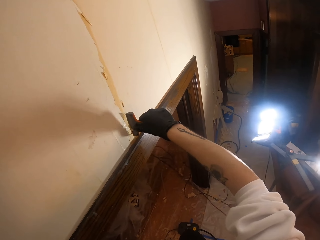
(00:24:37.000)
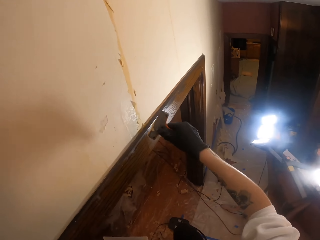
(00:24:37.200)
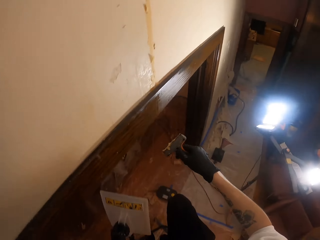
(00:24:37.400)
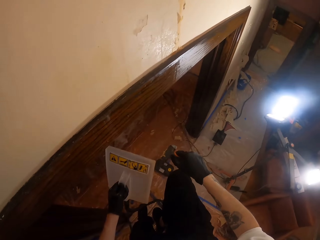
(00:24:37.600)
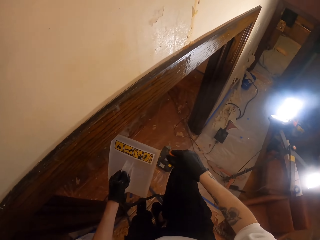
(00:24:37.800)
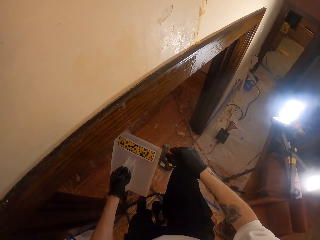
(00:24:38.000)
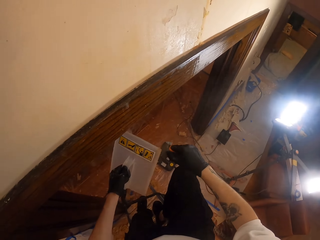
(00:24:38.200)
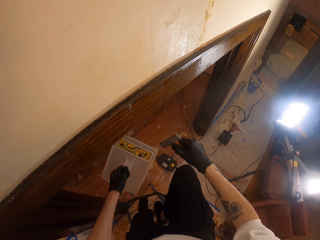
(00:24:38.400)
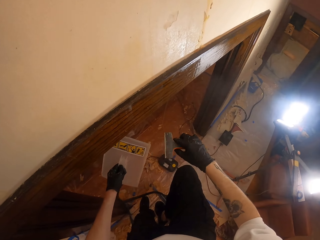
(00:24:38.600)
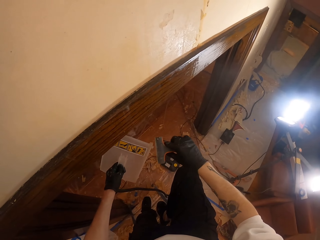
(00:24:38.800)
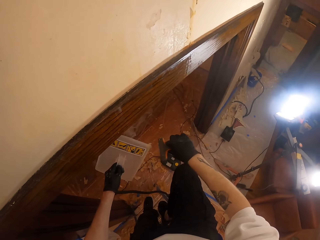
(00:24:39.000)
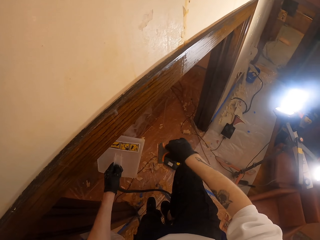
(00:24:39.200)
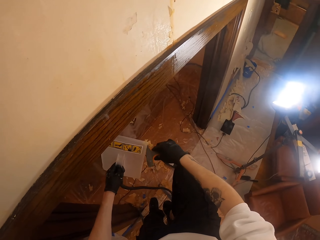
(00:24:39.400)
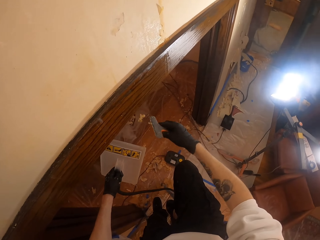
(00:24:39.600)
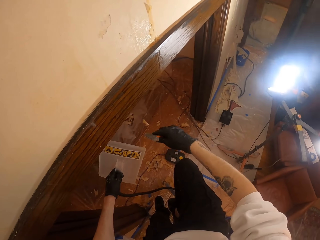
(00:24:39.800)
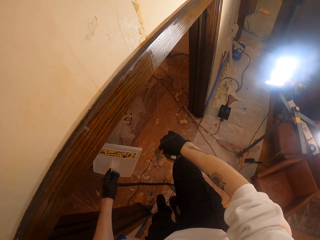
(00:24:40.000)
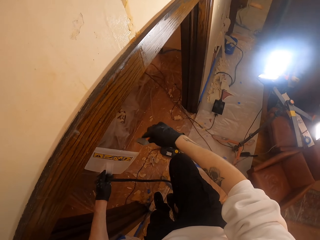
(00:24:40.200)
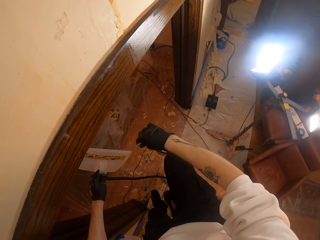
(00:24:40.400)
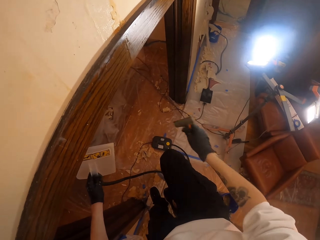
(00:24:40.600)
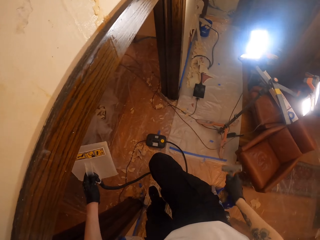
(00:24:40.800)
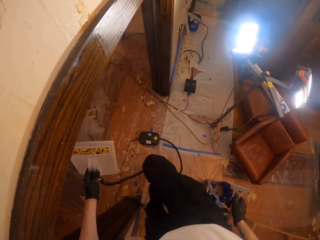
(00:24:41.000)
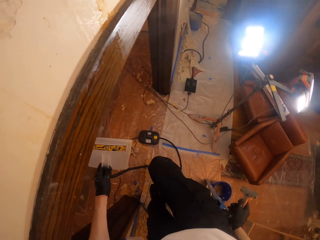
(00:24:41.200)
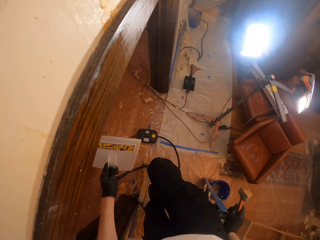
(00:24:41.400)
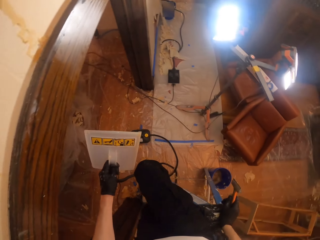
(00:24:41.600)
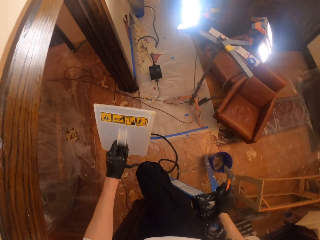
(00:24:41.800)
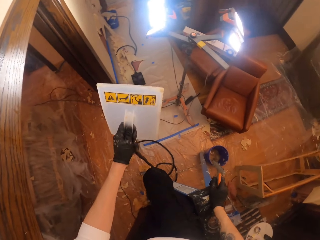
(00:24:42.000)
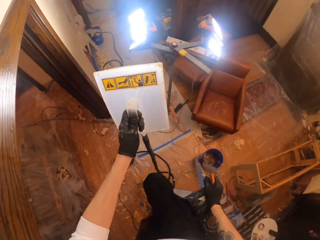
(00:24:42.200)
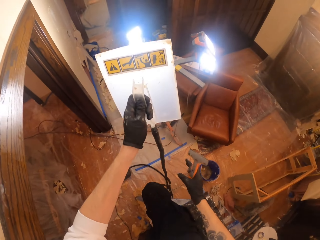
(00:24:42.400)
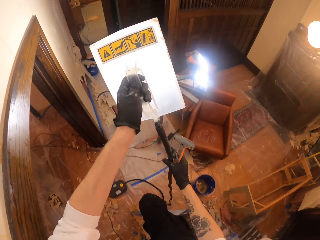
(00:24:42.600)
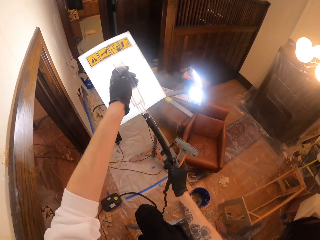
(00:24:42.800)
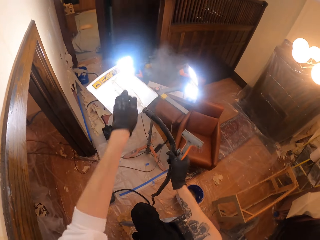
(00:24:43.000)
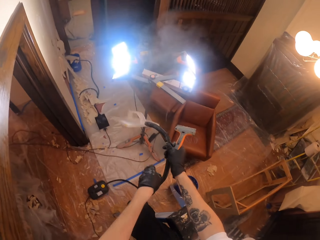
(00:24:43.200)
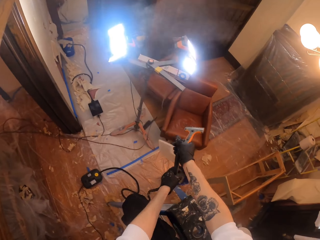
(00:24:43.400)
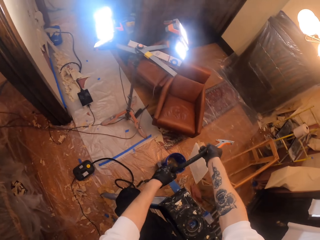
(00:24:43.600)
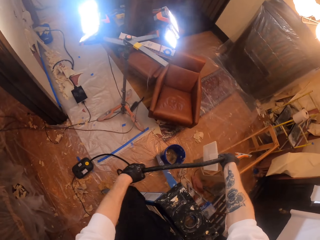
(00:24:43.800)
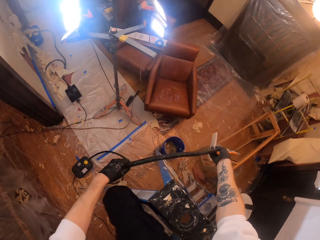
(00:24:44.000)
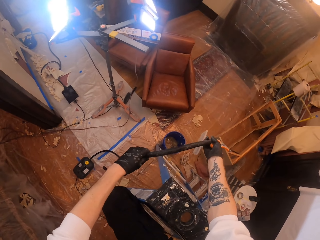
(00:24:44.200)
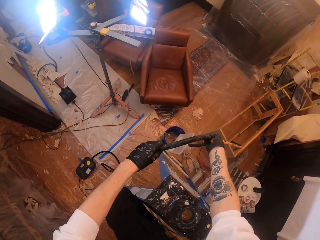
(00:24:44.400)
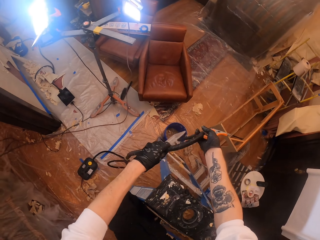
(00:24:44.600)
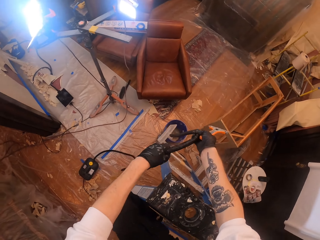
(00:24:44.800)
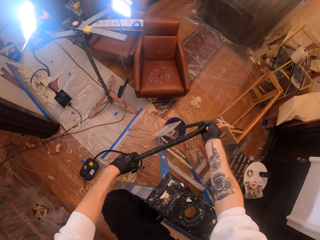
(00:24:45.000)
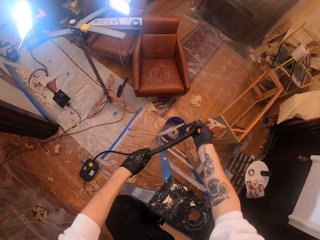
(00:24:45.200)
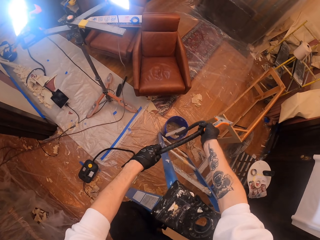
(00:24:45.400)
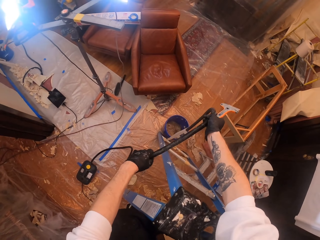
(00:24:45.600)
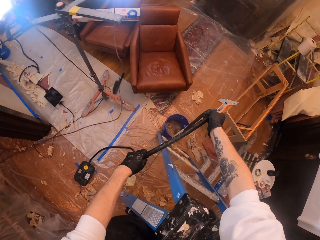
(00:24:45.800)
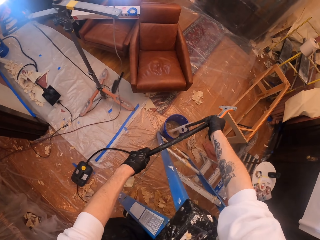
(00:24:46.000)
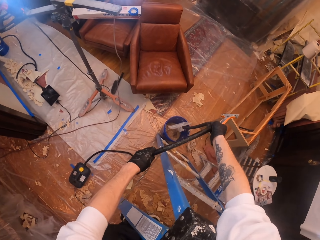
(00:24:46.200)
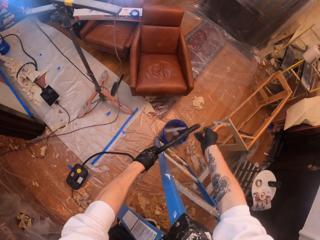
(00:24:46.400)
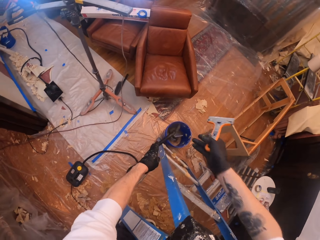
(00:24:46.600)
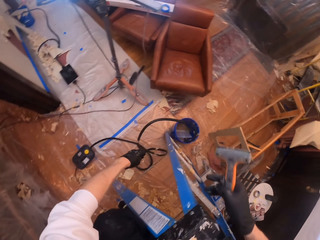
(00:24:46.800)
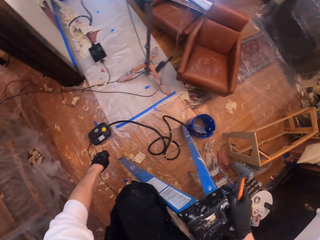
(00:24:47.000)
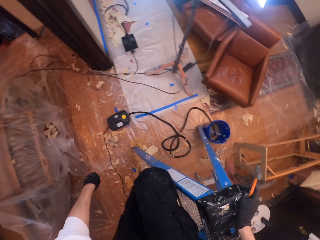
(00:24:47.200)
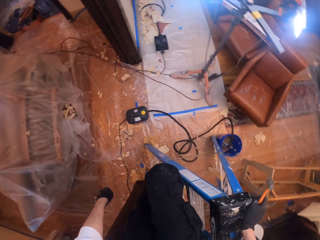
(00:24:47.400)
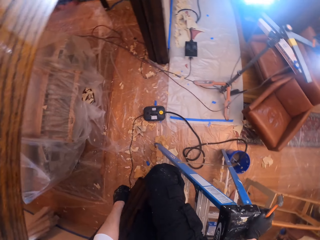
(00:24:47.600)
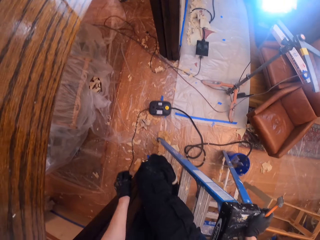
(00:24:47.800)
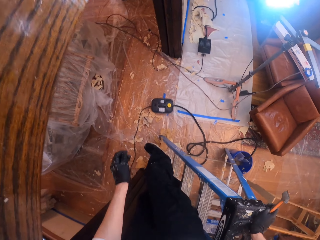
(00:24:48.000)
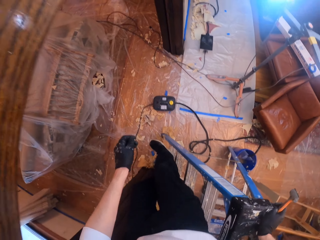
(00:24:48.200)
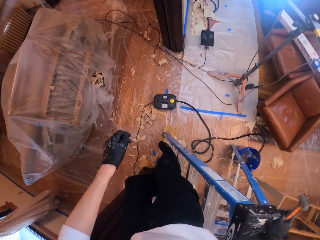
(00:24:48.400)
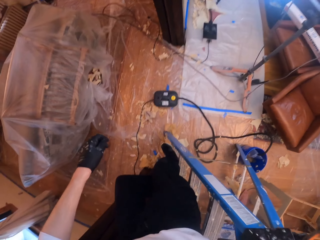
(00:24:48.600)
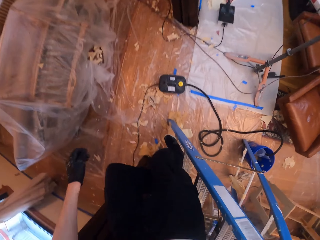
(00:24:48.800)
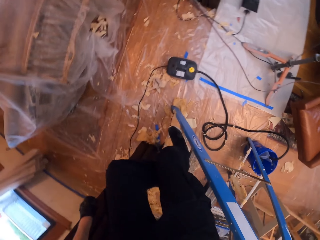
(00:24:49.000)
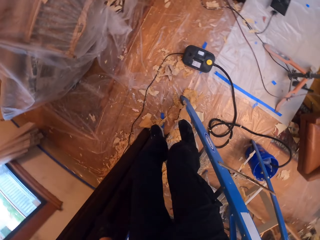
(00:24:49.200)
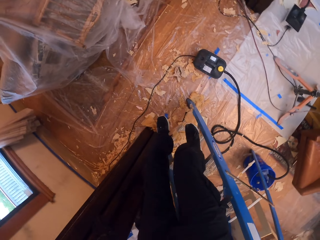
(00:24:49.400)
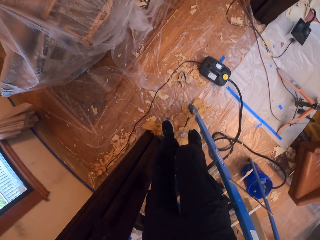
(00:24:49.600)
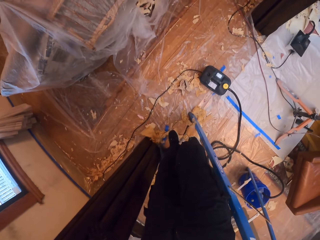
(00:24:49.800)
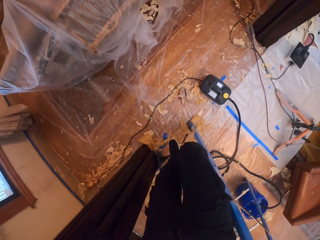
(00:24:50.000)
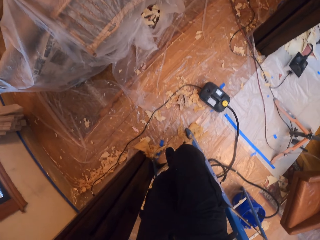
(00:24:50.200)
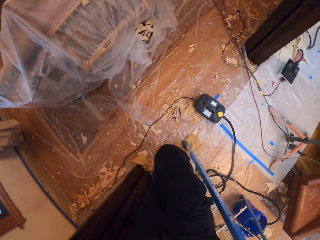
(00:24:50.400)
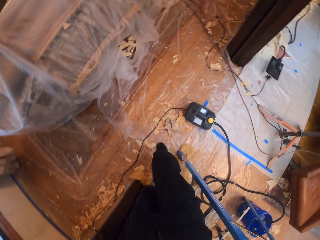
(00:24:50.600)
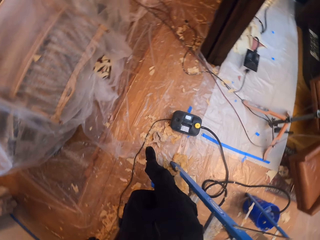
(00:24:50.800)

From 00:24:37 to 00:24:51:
The camera wearer wipes off a wallpaper from a scraper. They look around a room. They hold a wallpaper steamer and move their hand along the wallpaper steamer. They adjust a hose pipe on the floor. They drop the wallpaper steamer. They step down from a ladder.

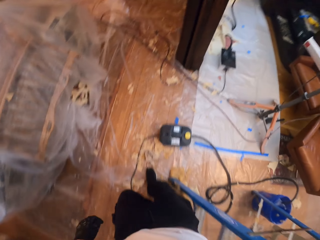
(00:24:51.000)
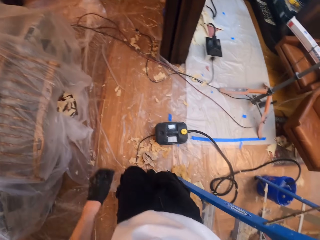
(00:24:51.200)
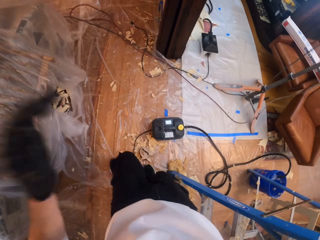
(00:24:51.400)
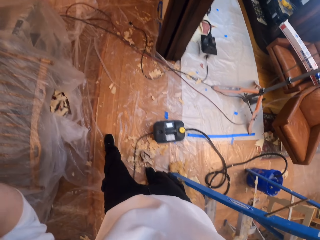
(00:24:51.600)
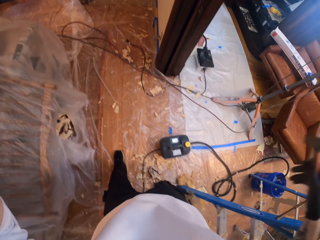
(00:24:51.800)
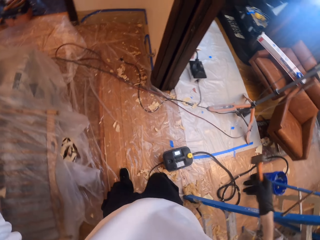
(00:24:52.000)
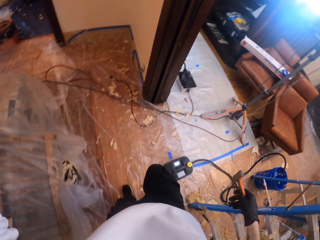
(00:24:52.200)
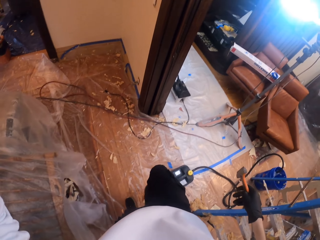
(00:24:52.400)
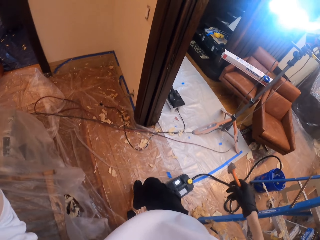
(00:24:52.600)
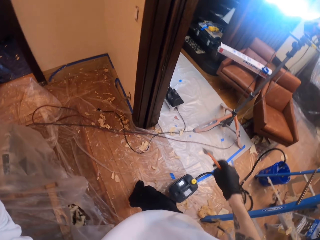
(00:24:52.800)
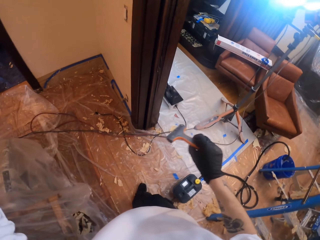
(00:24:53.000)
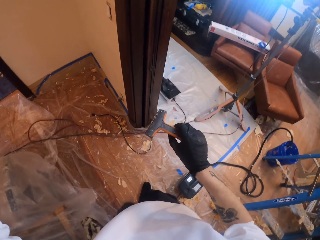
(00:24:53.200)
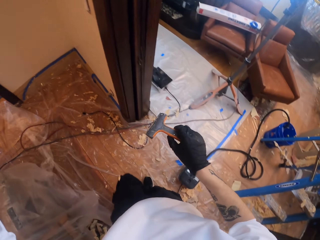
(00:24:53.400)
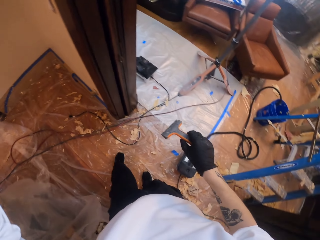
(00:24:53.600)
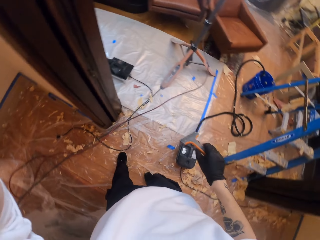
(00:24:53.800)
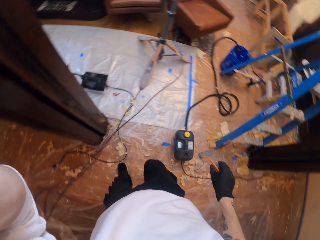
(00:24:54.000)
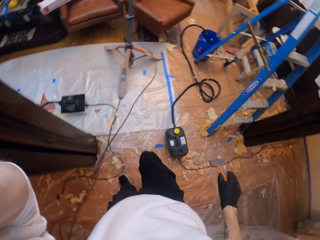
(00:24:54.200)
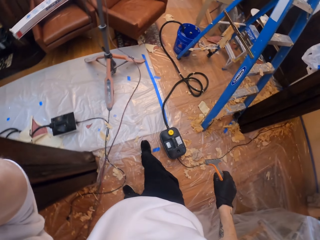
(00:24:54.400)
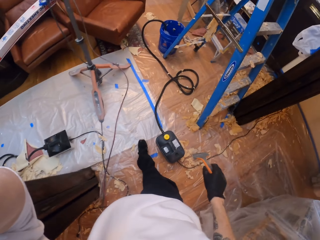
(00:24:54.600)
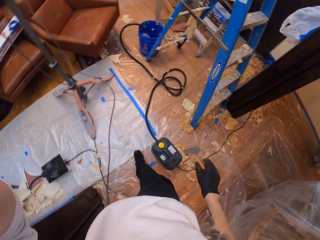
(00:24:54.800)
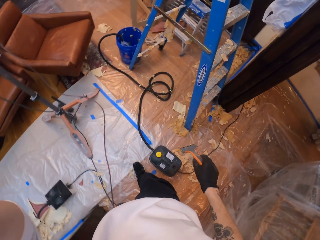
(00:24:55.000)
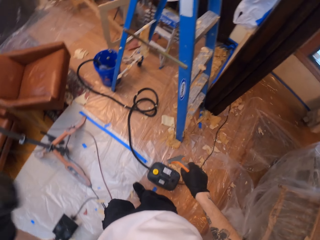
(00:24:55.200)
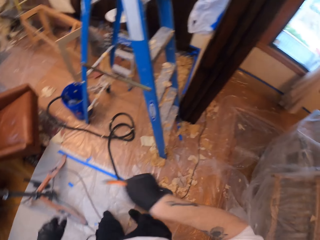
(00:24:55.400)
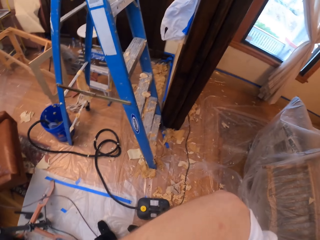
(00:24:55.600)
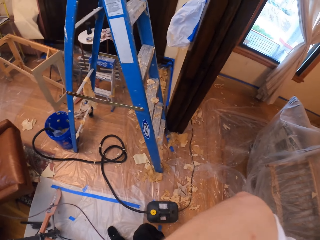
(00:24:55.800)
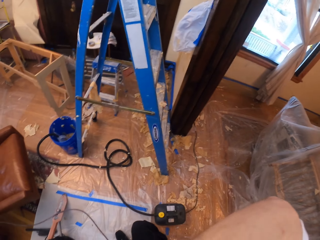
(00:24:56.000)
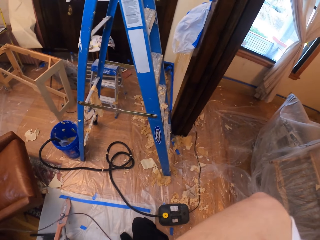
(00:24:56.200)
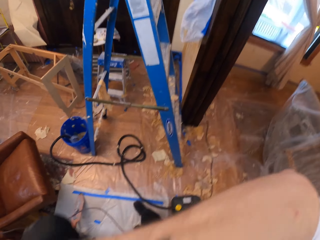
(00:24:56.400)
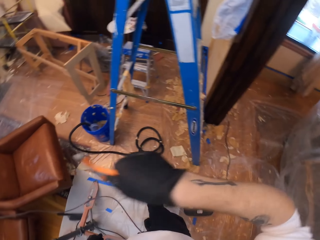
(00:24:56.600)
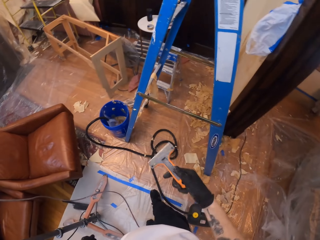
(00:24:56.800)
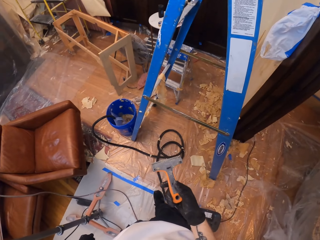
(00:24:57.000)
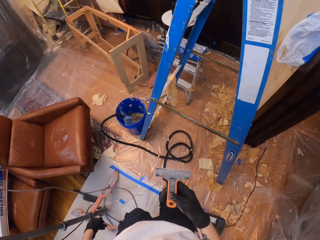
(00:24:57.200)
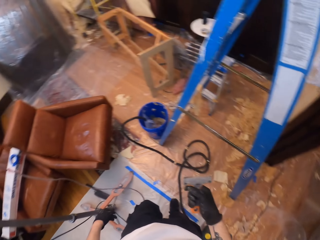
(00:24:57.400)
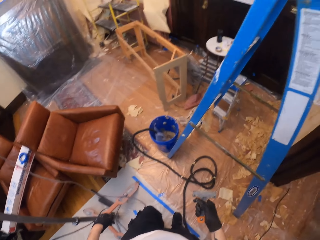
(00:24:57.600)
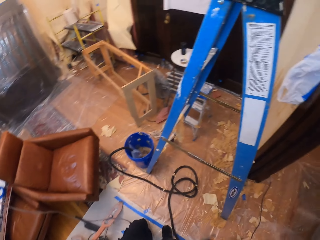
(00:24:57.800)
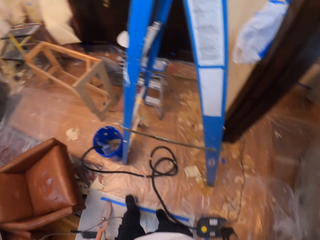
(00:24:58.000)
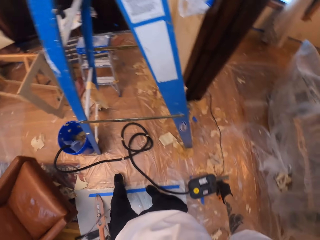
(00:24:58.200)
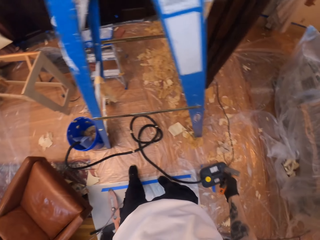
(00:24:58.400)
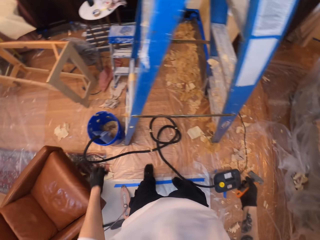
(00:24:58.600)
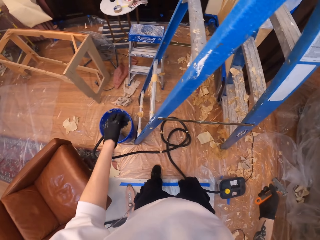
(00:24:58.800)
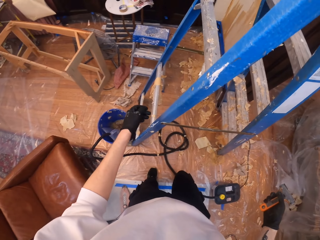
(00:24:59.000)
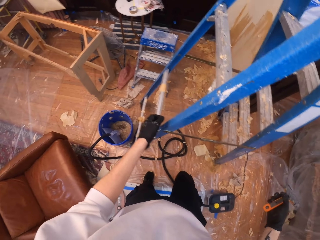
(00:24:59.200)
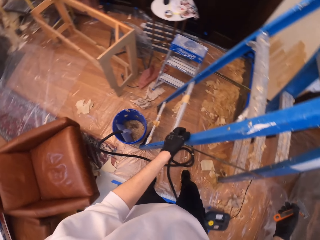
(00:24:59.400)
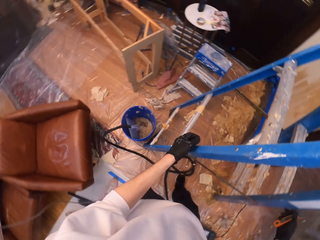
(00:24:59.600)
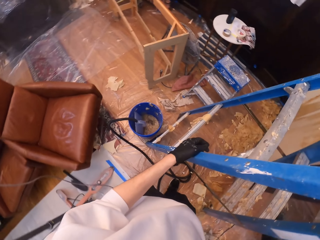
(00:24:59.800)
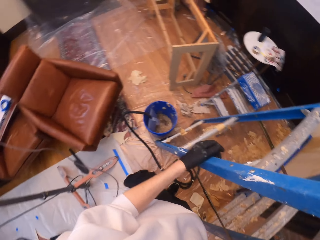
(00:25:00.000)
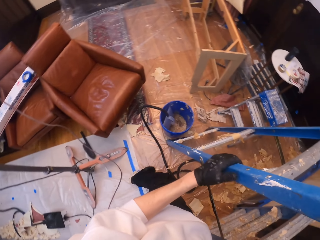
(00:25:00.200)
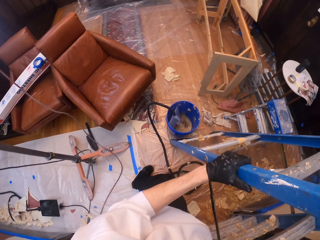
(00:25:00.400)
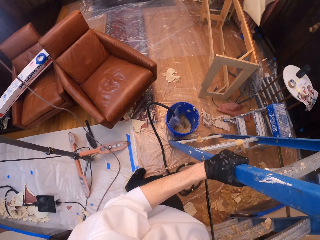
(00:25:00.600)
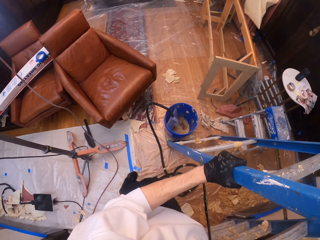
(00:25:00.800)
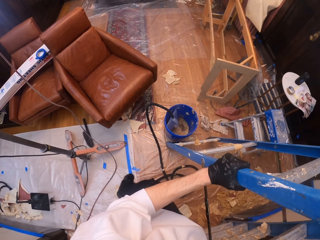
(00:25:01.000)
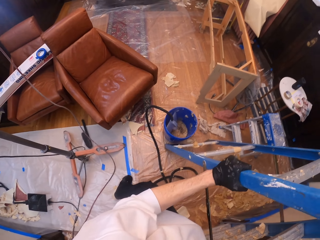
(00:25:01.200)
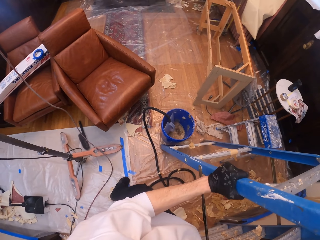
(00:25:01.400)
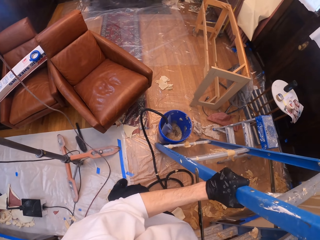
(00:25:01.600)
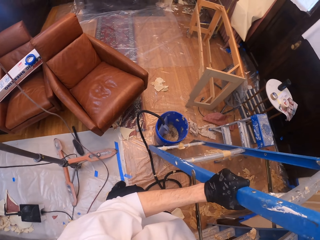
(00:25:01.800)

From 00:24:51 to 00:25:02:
The camera wearer walks around a room. He wipes his face. He looks around the room. He holds a ladder. He lifts the ladder.
